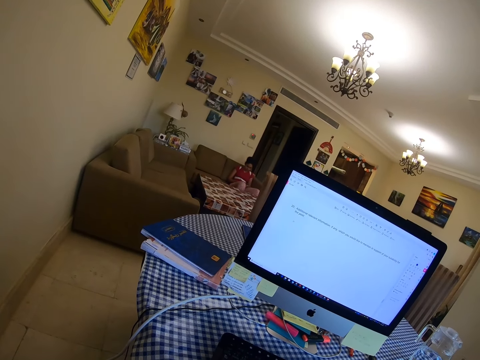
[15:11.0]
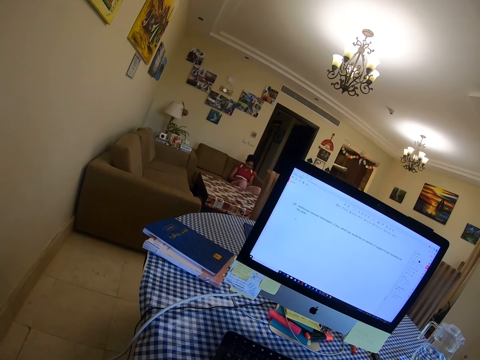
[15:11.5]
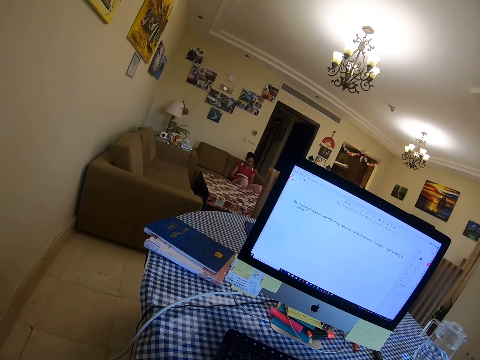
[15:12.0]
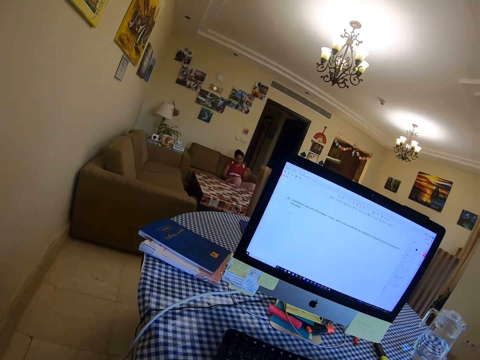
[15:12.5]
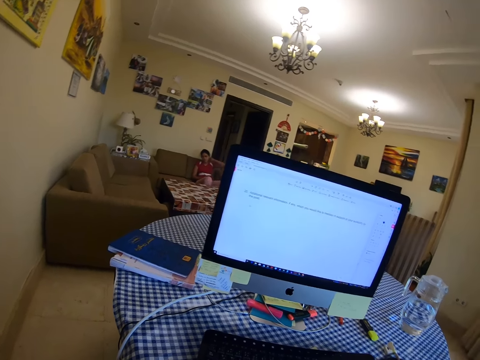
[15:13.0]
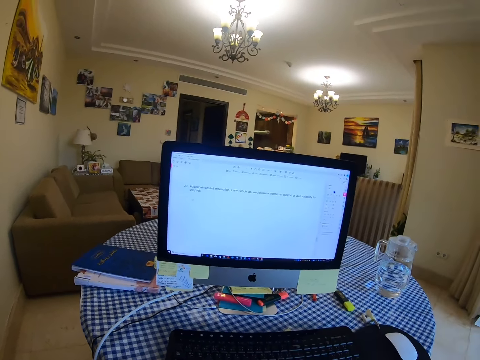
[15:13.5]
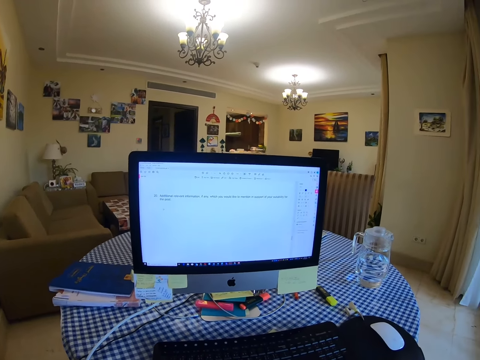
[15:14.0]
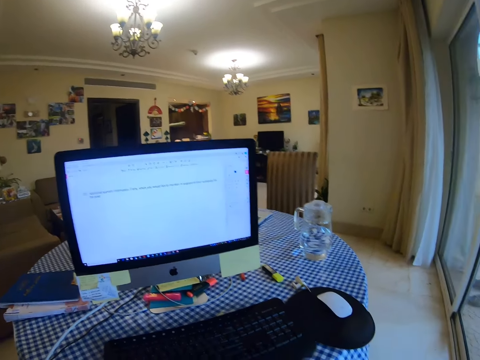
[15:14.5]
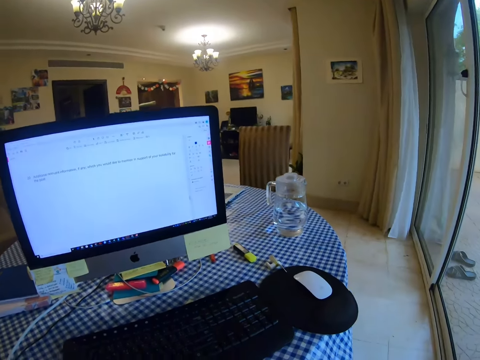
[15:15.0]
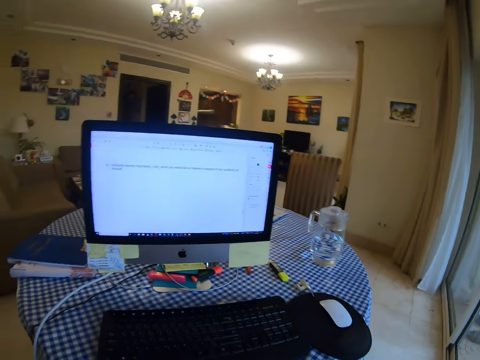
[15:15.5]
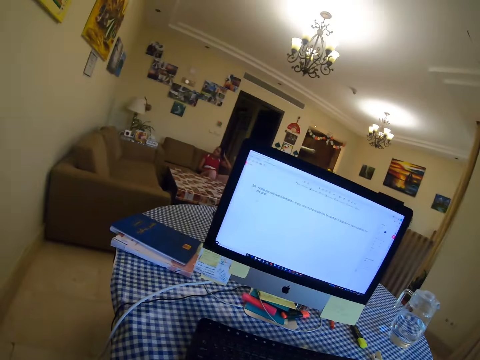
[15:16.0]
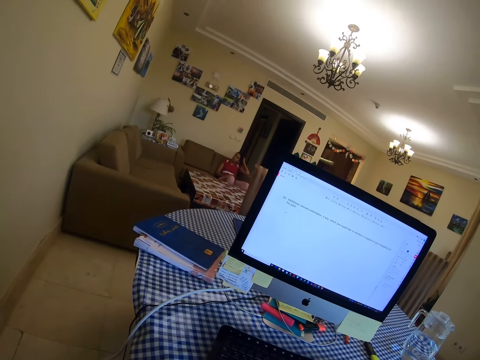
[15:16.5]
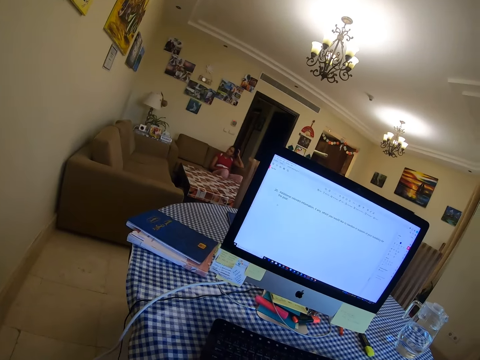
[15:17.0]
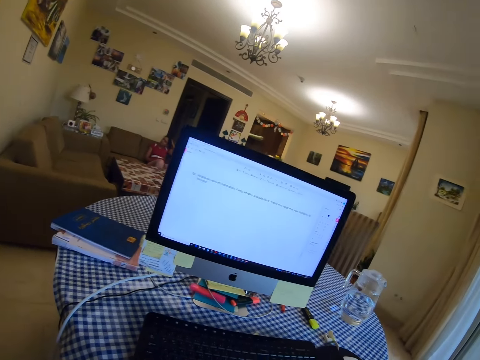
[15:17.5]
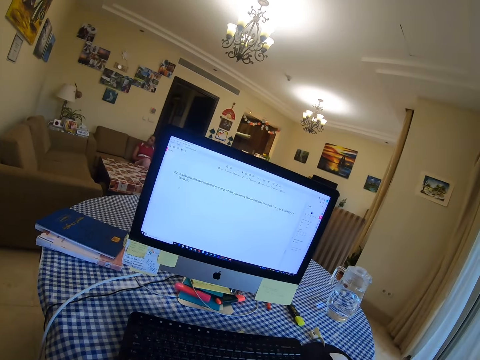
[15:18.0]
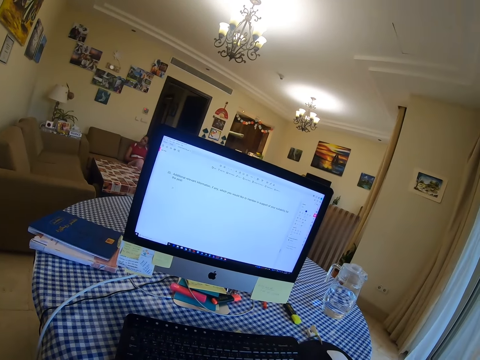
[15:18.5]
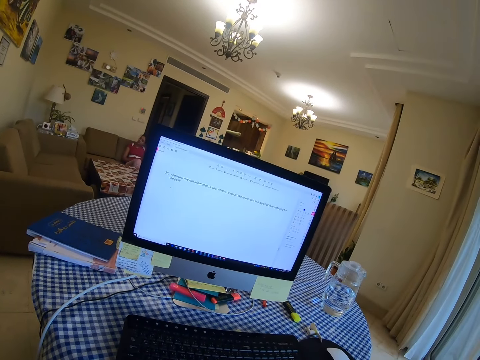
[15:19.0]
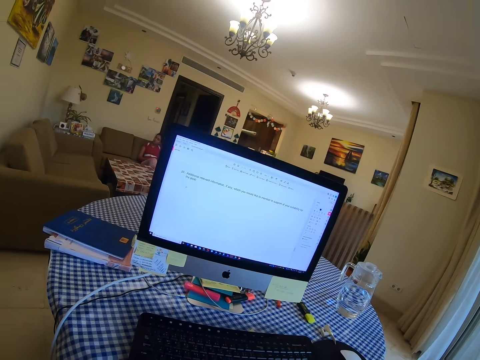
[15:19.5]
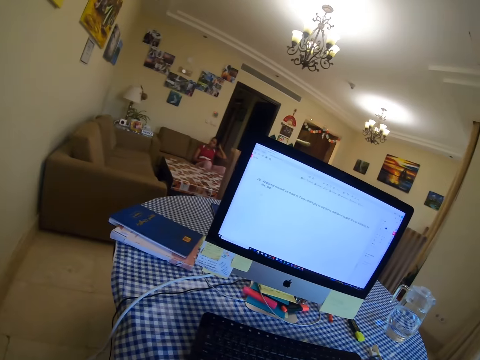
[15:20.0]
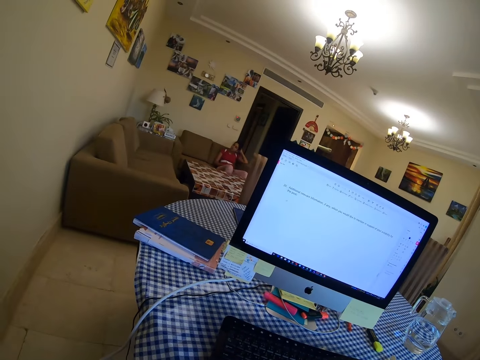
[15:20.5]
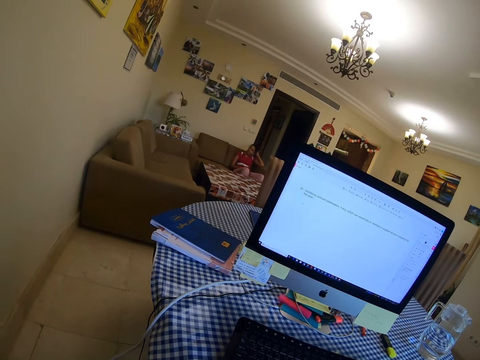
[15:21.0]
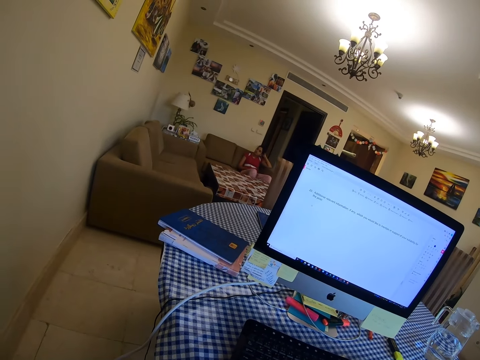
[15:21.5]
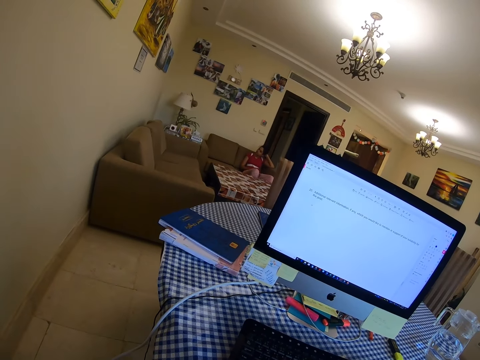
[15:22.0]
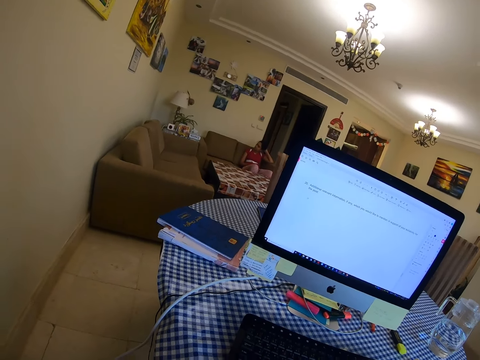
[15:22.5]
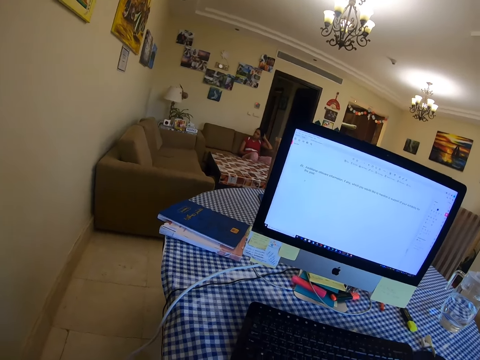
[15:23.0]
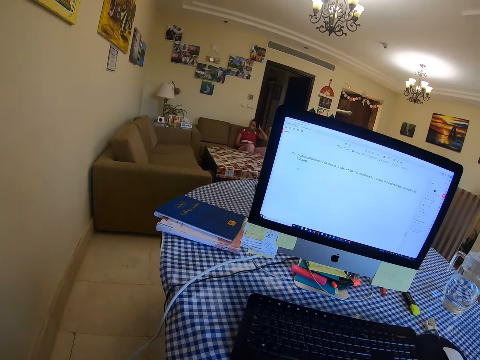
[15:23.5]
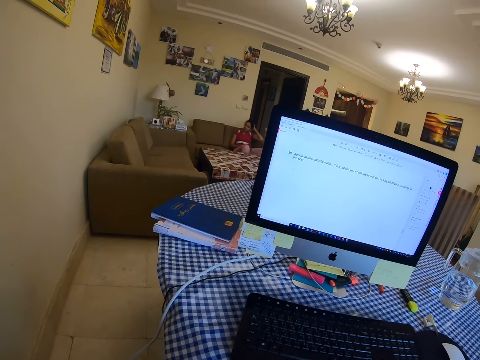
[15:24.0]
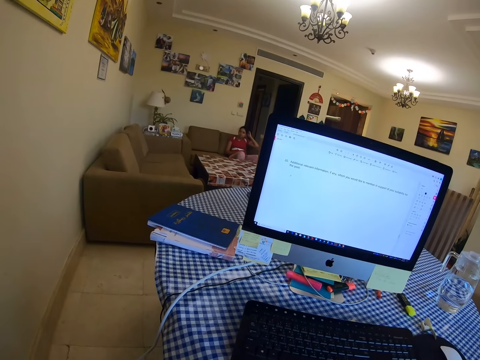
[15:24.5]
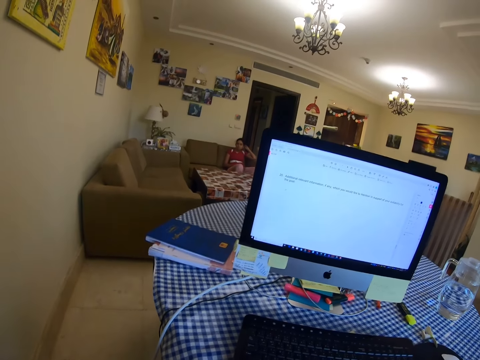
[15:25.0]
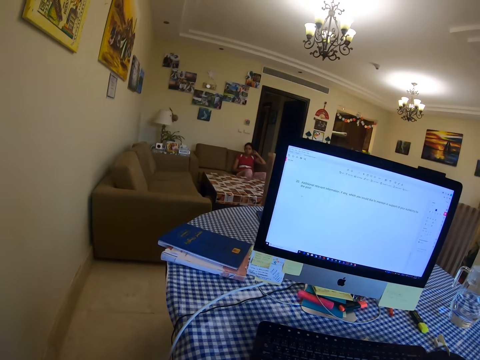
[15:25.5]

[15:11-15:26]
A lady touches her head. The camera wearer looks at the computer. They look at the lady. They look at the computer. They look at the lady.

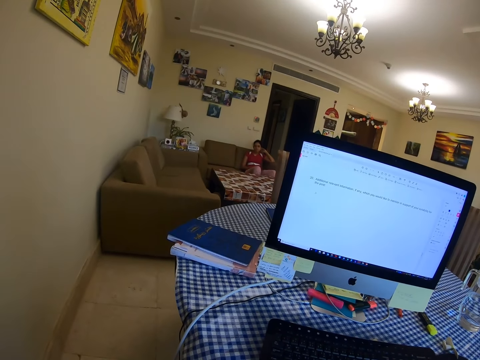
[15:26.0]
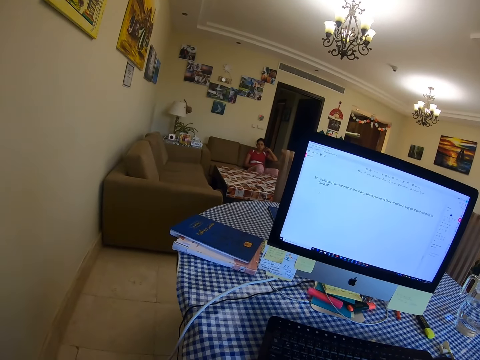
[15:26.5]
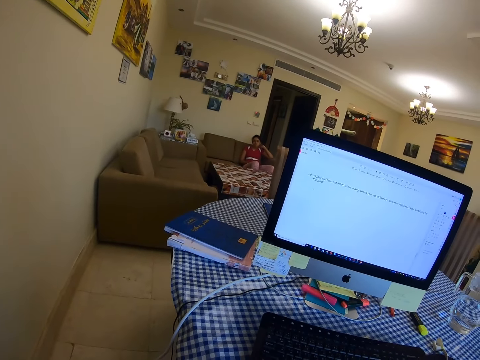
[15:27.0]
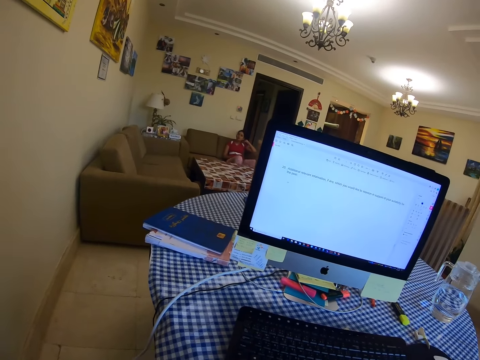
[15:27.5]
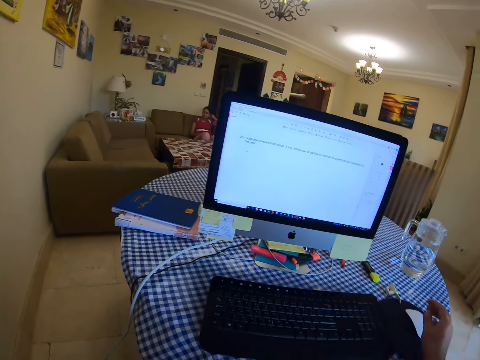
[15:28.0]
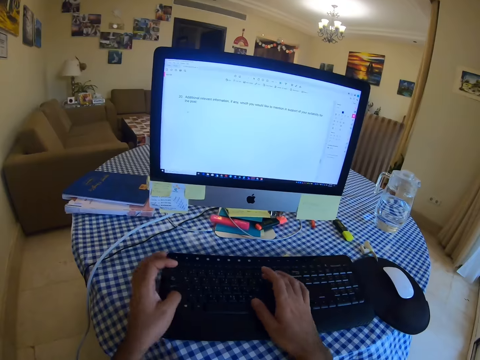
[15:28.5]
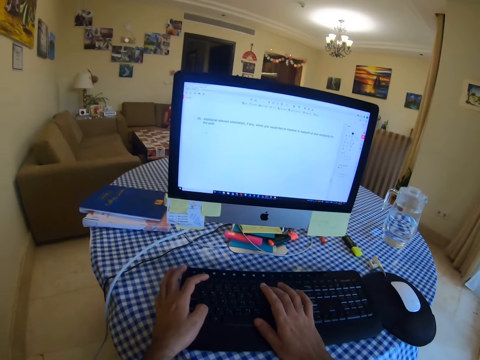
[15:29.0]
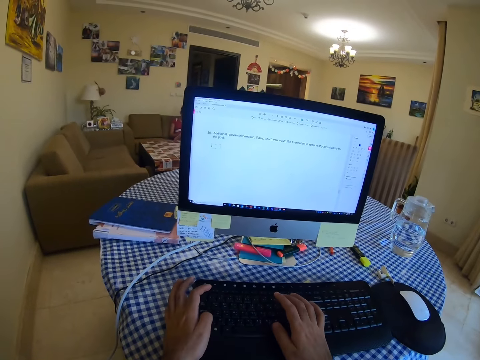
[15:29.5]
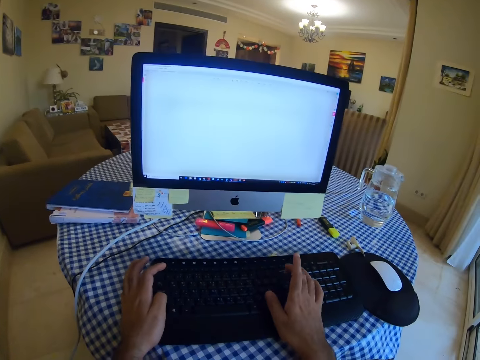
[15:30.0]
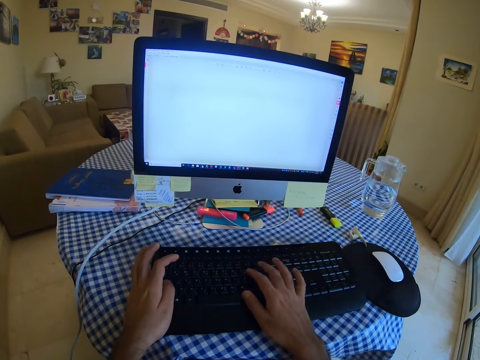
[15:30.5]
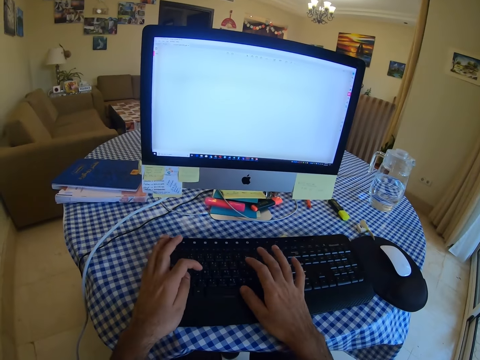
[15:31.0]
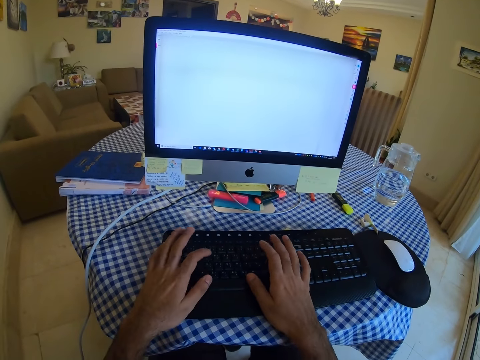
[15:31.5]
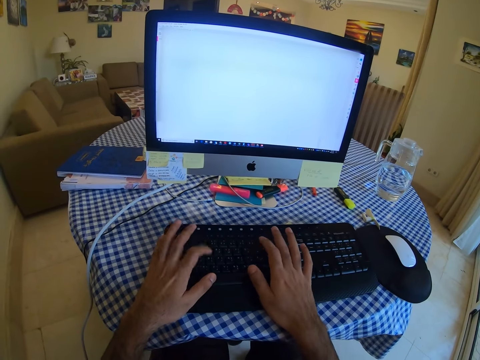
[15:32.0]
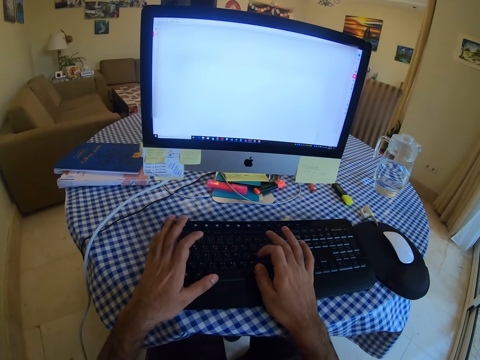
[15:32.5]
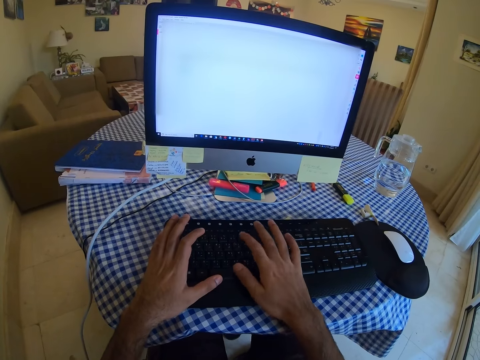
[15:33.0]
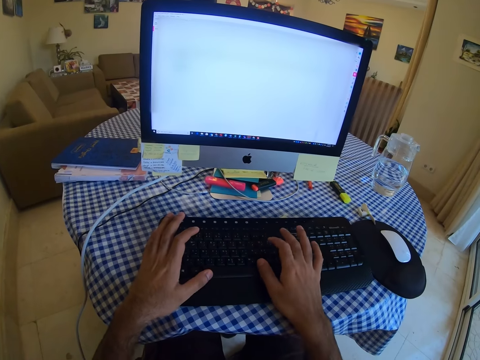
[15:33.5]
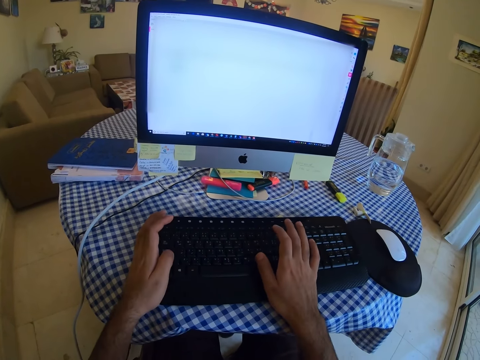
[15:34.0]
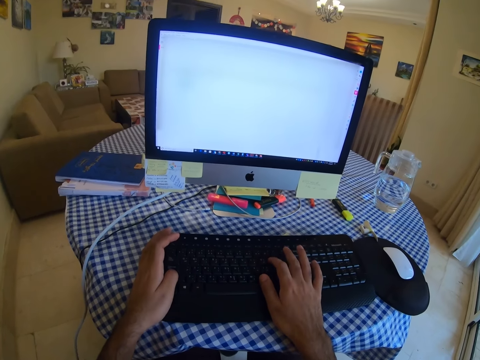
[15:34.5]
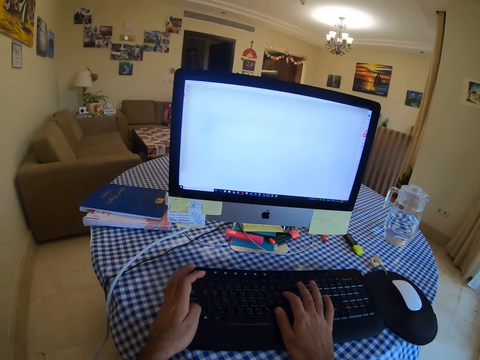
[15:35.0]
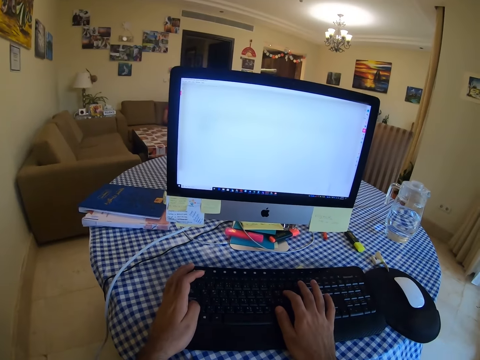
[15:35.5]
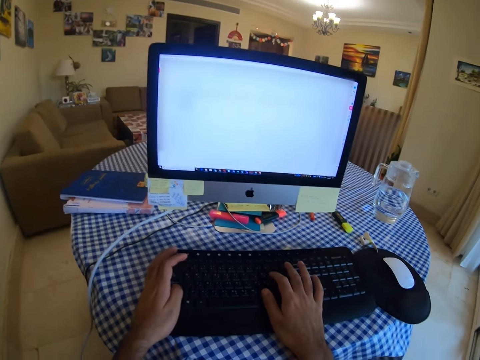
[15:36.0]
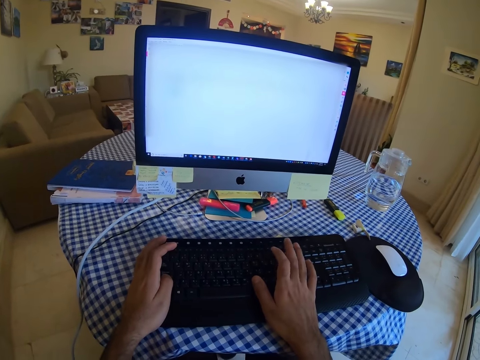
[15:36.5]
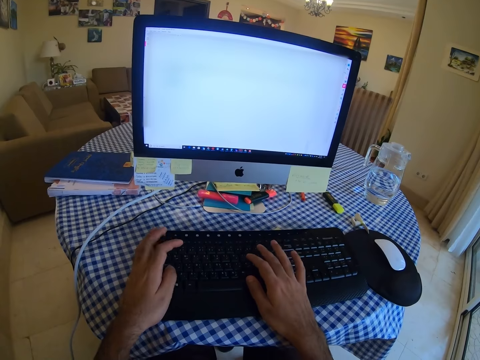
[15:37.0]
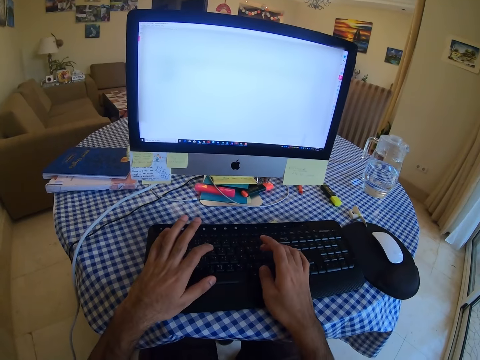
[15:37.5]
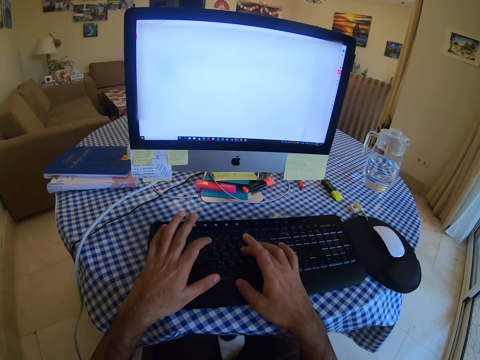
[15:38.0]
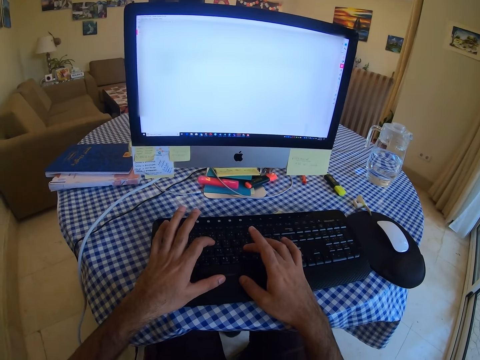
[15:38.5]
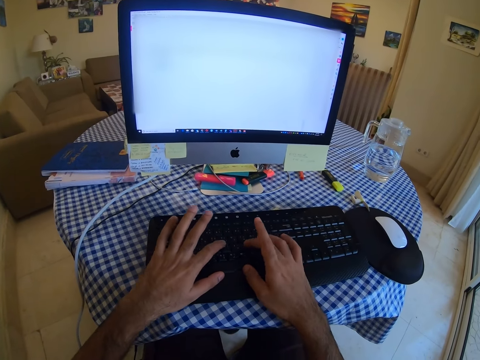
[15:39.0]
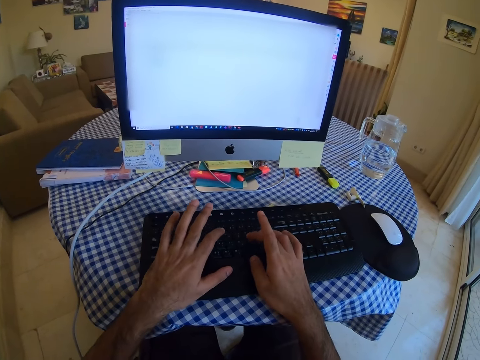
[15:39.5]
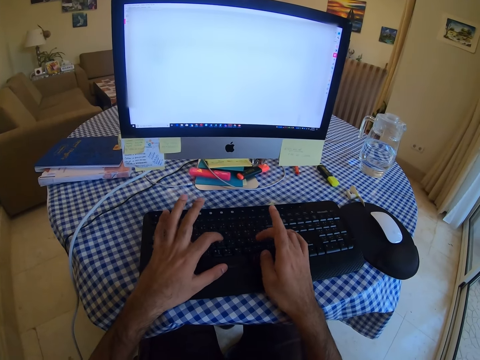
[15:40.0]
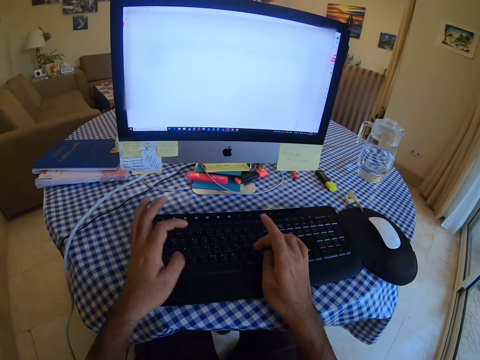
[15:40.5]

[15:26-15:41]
The camera wearer types on the keyboard.
